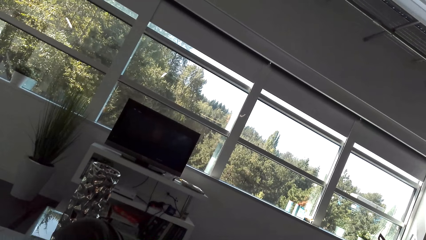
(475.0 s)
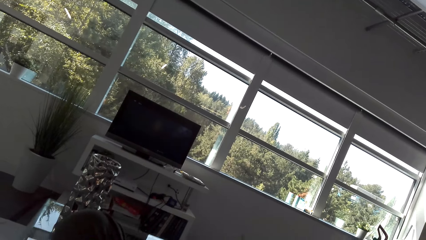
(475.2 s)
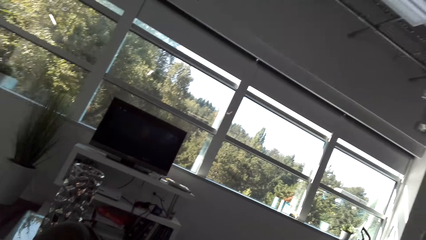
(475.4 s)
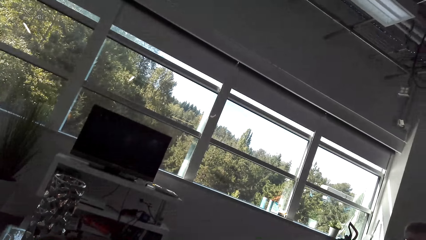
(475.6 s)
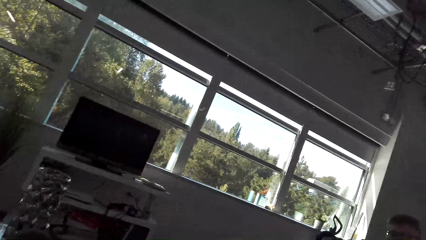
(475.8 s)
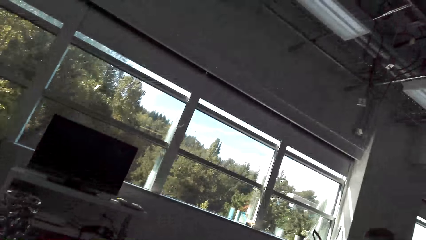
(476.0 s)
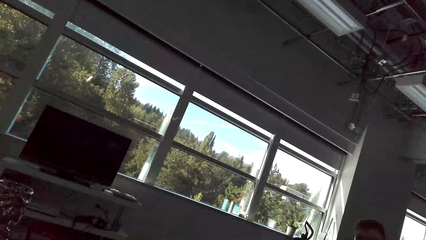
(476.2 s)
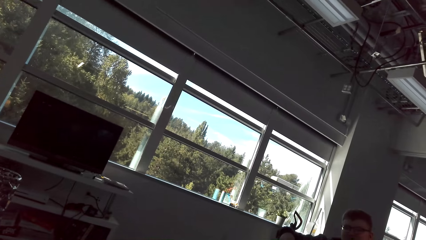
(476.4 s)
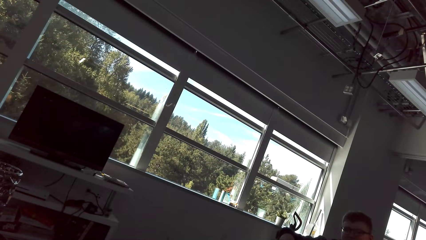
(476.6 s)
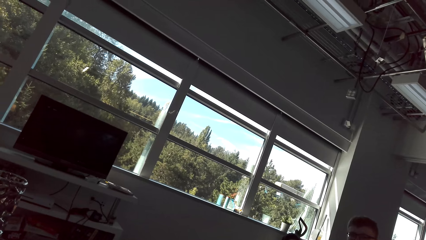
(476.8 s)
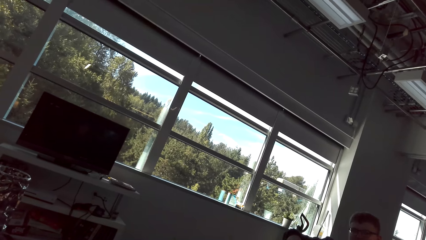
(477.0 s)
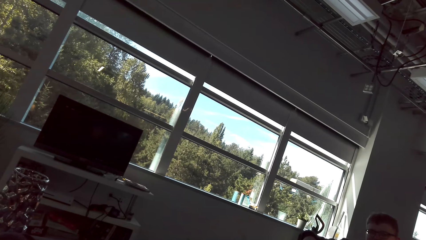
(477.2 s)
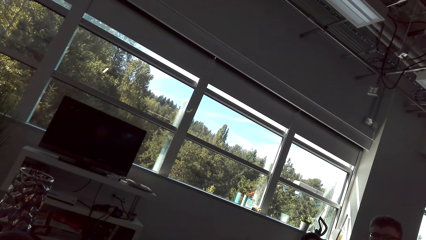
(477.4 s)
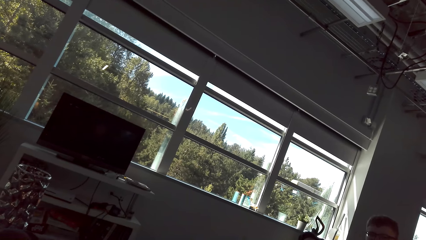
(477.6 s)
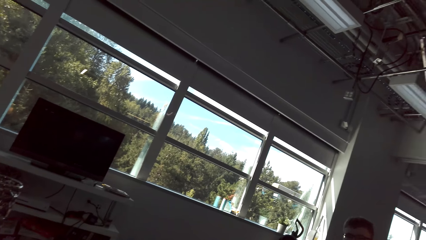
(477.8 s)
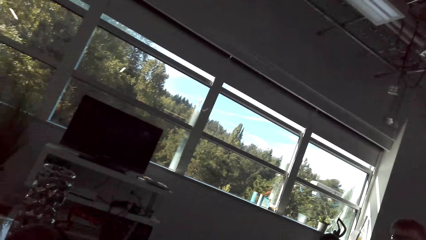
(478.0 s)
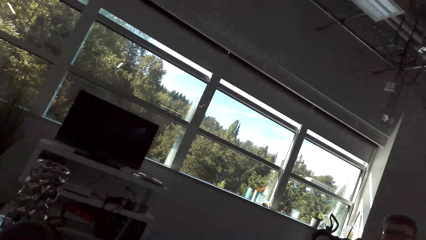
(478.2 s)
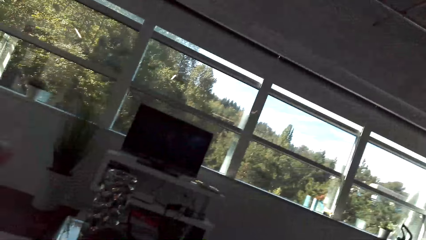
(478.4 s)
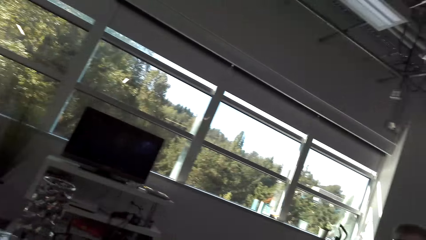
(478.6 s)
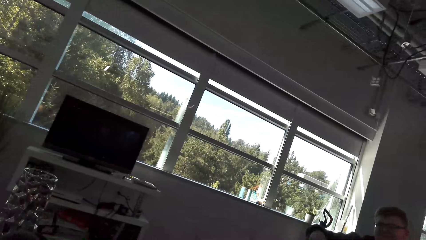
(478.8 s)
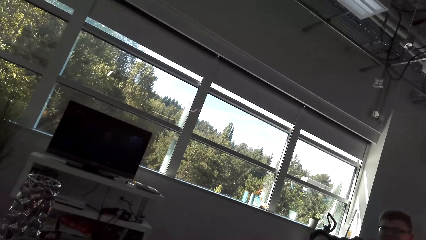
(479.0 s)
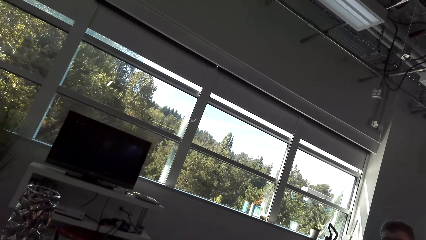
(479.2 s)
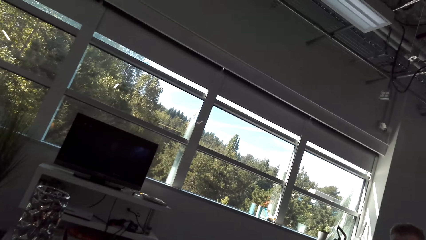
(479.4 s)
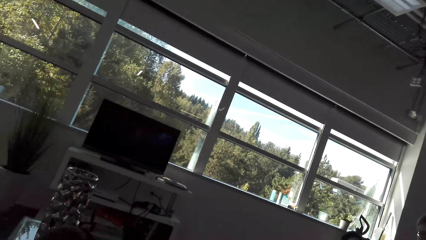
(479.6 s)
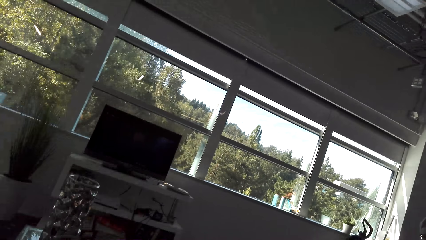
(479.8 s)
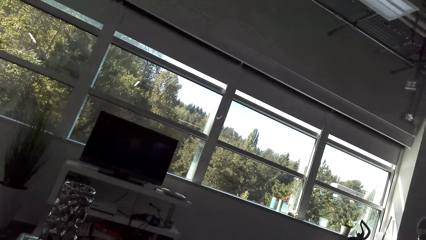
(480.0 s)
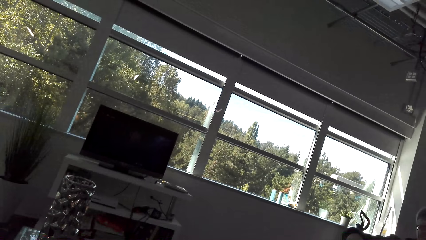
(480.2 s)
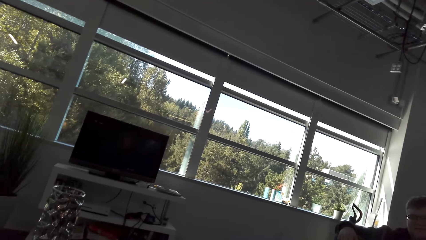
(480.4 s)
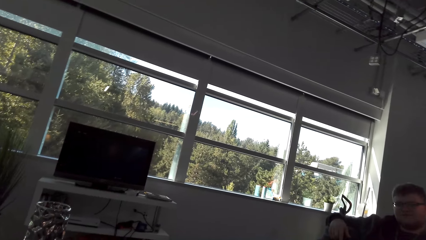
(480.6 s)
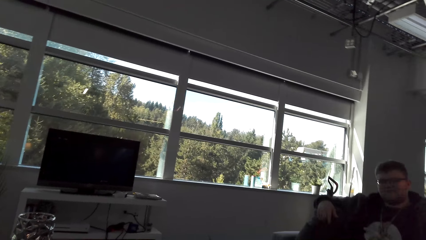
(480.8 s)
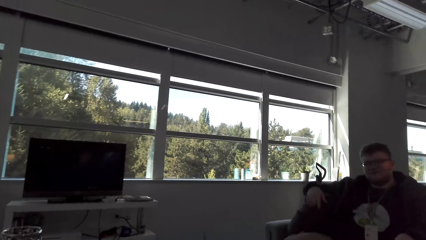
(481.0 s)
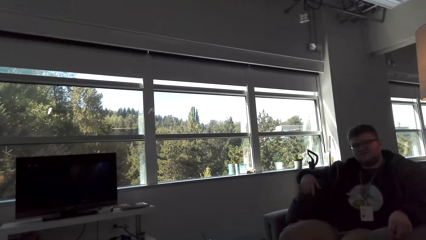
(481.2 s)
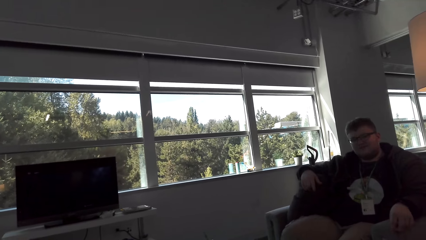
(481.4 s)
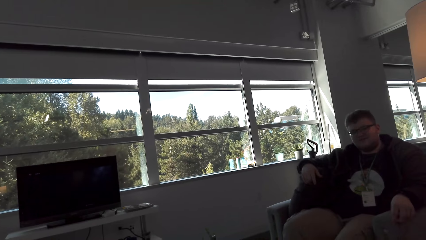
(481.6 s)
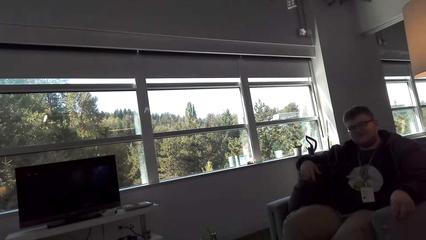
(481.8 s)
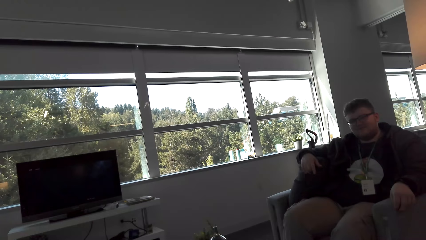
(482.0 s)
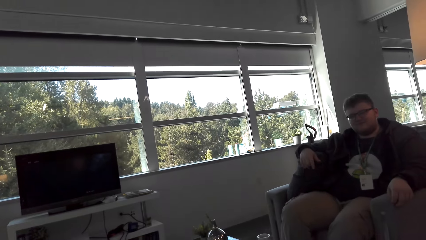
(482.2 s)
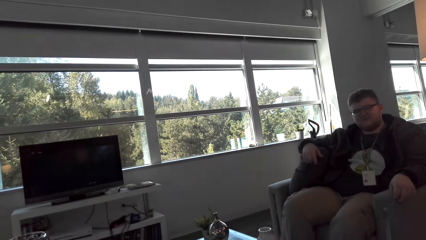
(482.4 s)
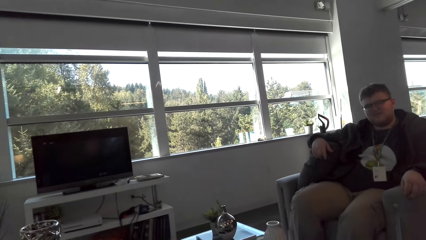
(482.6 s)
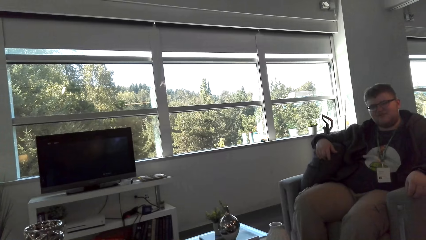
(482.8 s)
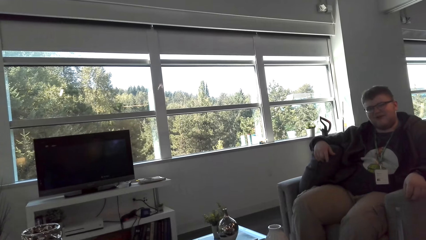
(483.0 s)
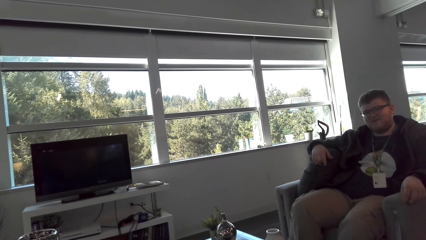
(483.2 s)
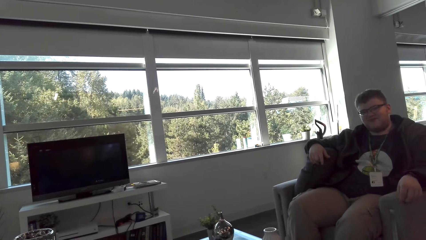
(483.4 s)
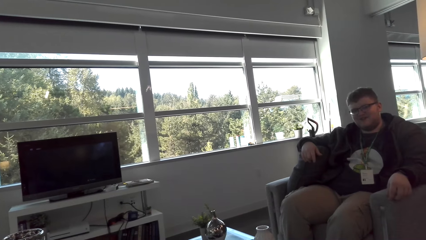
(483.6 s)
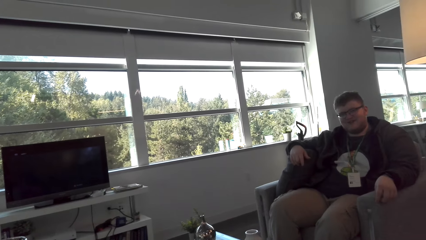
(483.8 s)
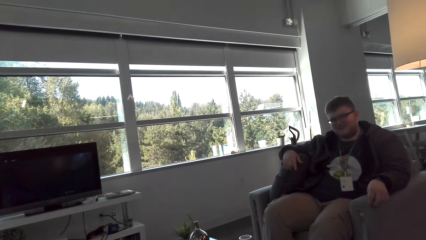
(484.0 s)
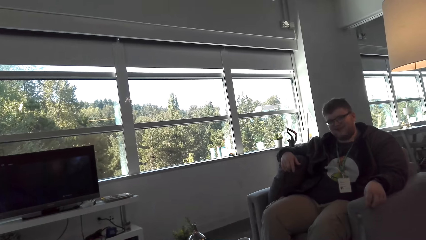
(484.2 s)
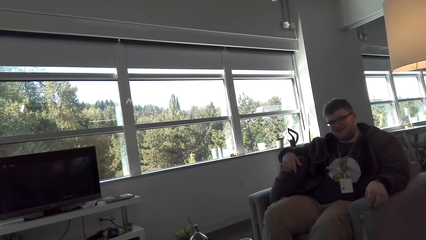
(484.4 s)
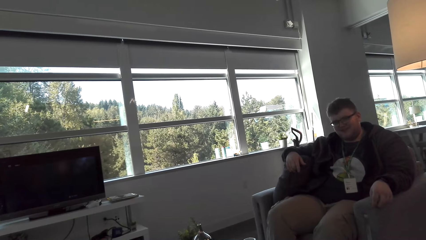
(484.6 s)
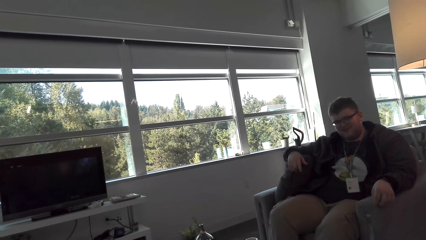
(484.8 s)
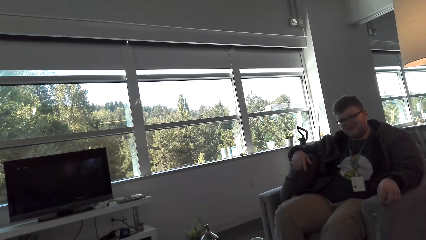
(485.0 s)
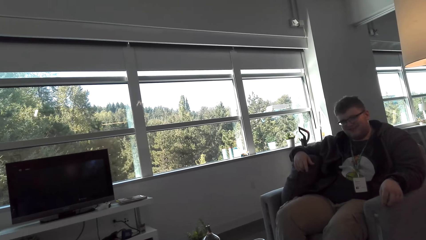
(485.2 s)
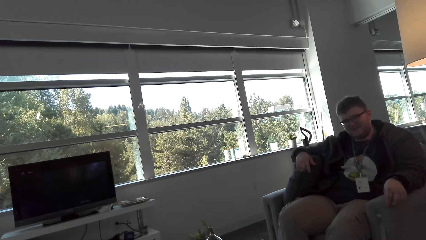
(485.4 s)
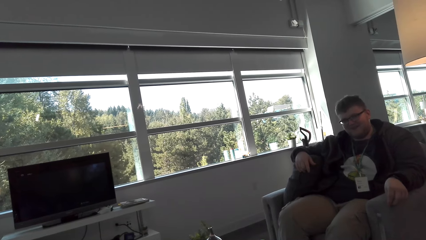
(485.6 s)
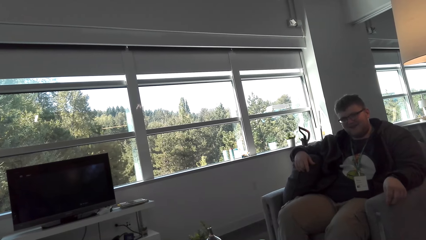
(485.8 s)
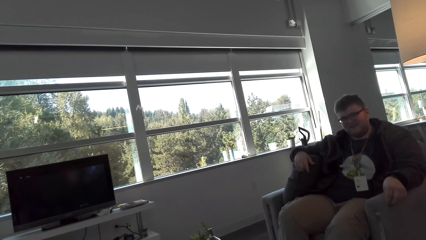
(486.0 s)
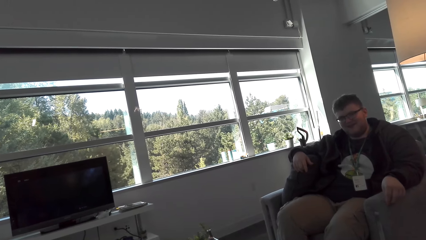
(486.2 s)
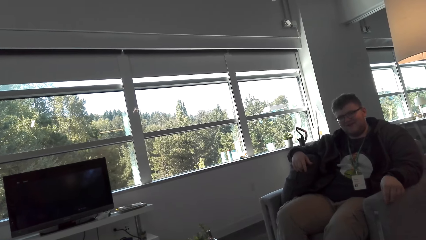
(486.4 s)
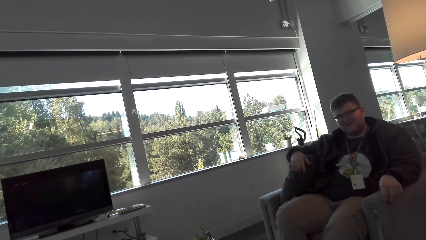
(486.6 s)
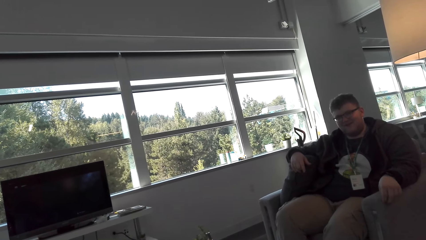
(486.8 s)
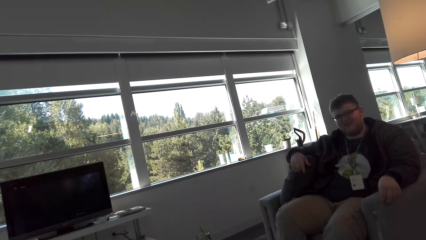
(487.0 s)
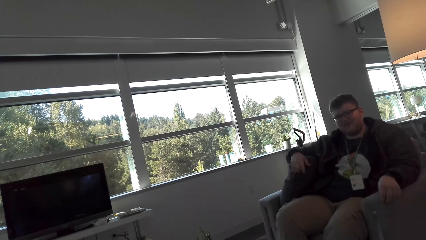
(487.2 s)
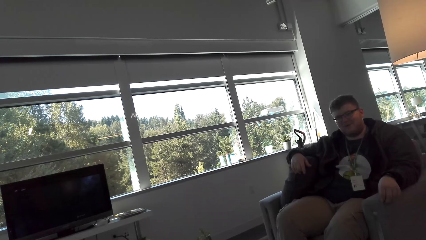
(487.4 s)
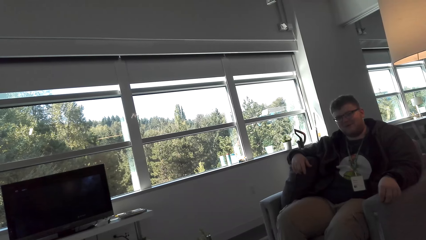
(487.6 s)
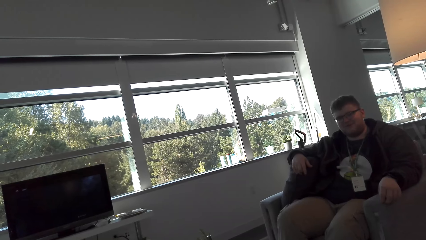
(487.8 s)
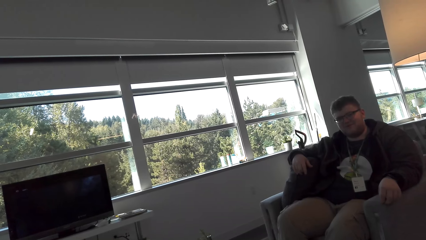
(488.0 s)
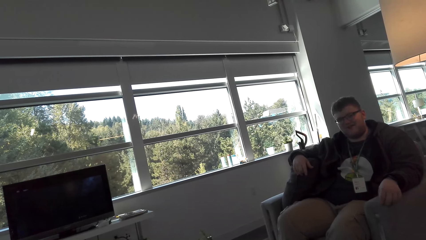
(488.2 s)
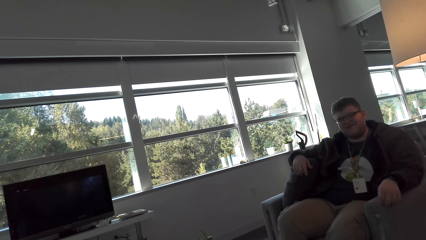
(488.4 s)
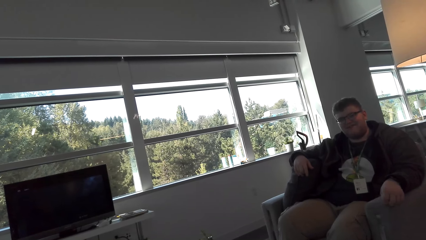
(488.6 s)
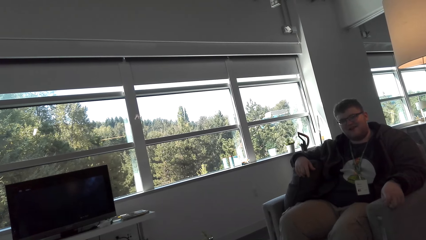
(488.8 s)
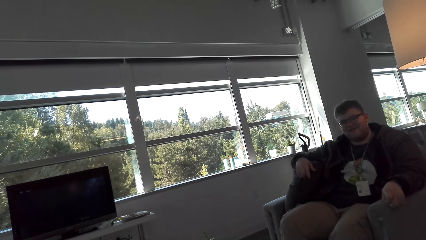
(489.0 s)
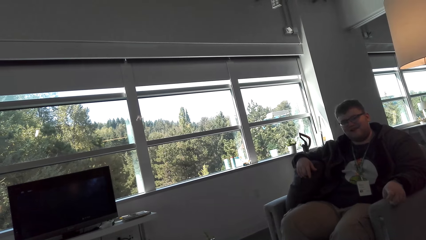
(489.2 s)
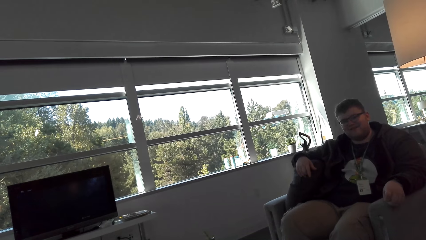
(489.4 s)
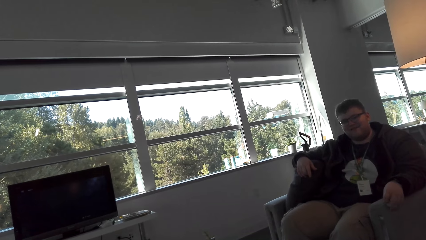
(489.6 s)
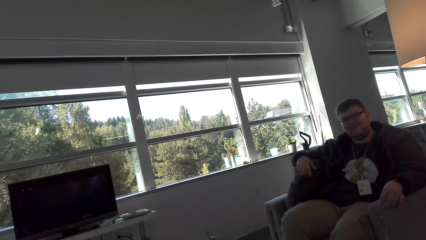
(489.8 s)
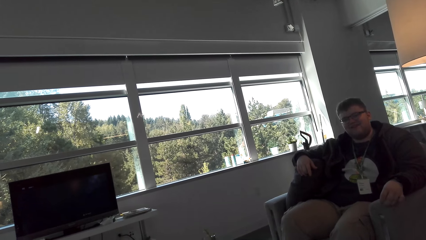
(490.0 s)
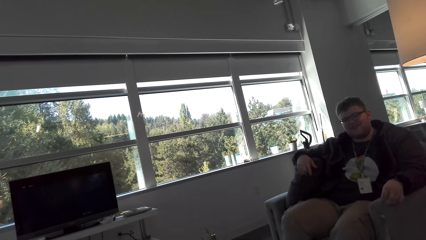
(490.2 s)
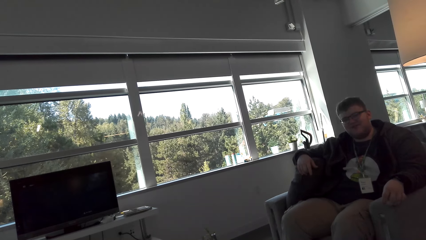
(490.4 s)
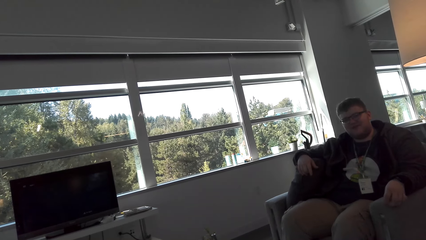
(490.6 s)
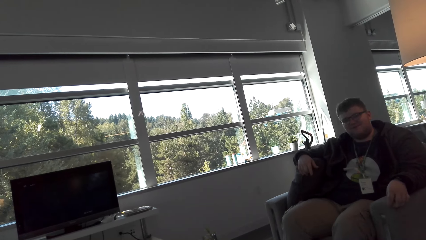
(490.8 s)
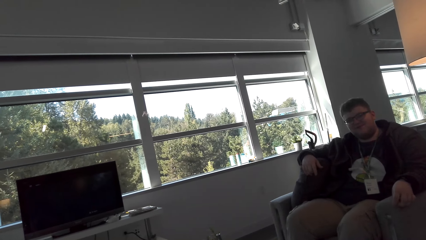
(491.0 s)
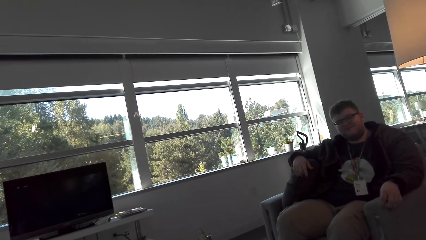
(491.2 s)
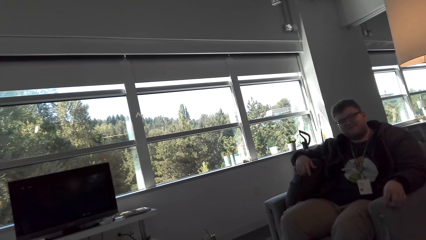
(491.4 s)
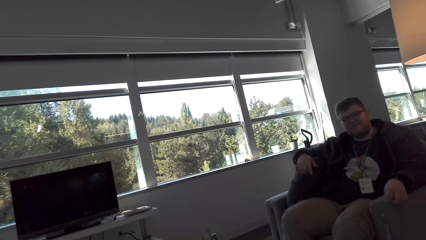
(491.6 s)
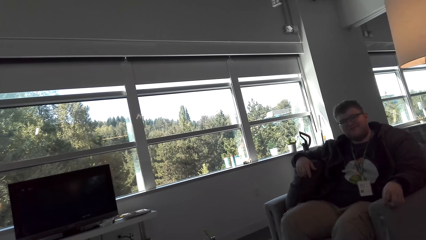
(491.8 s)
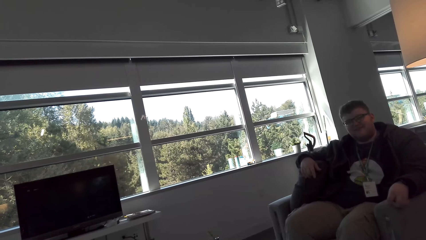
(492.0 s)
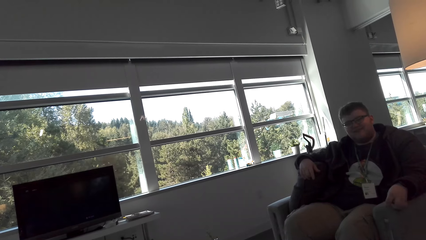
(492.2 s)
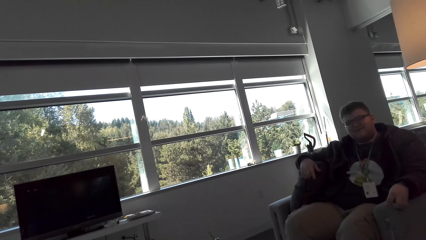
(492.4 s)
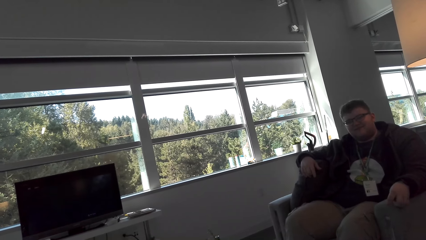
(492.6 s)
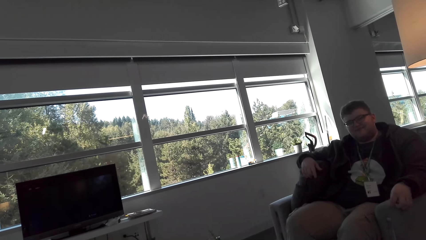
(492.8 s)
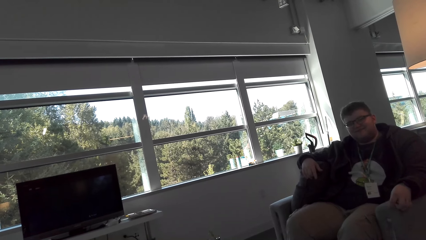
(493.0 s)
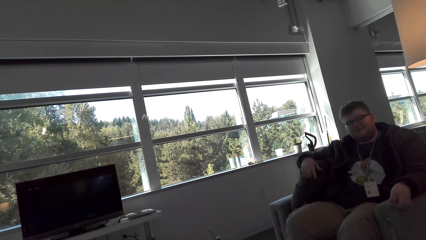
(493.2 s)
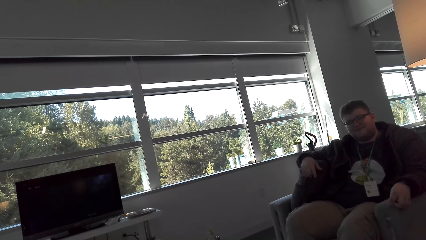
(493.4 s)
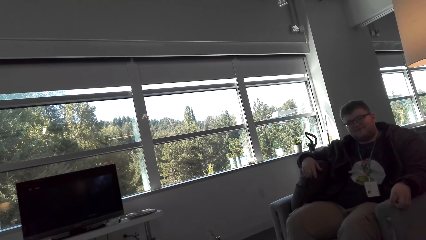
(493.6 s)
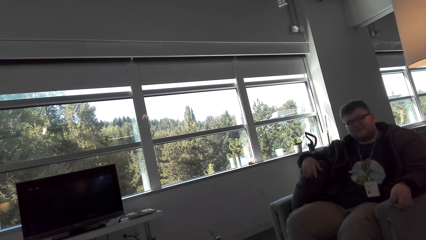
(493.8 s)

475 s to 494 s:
A man talks.
